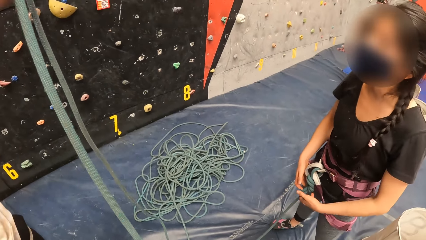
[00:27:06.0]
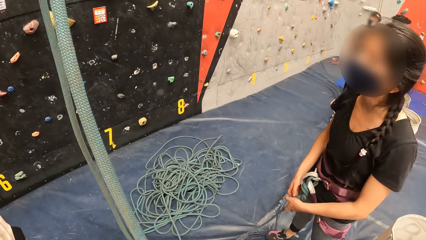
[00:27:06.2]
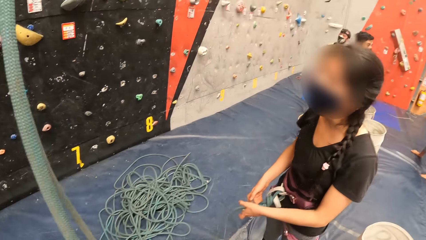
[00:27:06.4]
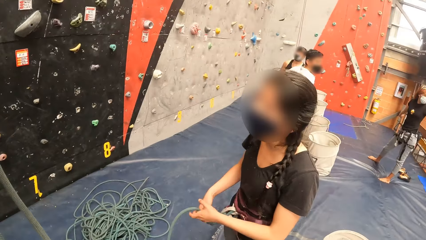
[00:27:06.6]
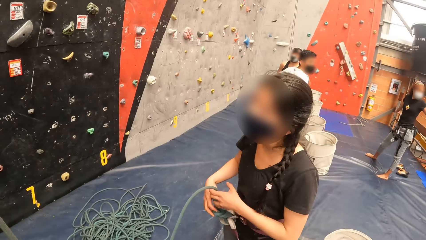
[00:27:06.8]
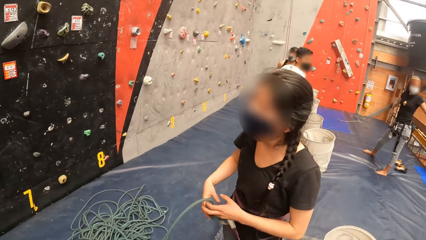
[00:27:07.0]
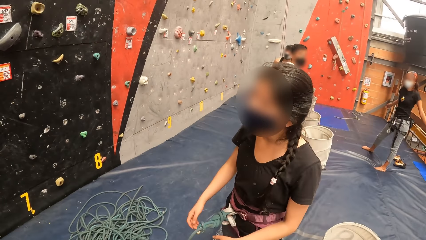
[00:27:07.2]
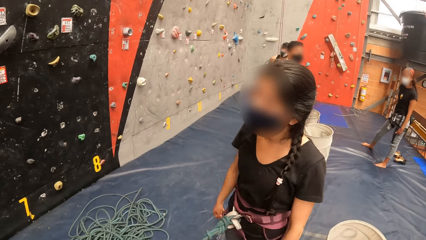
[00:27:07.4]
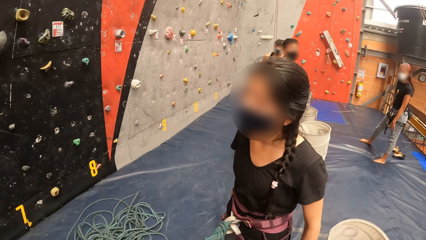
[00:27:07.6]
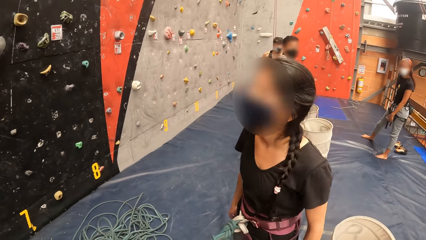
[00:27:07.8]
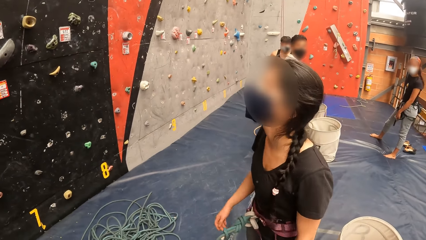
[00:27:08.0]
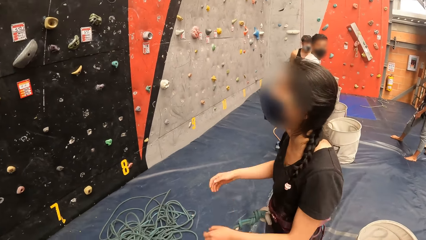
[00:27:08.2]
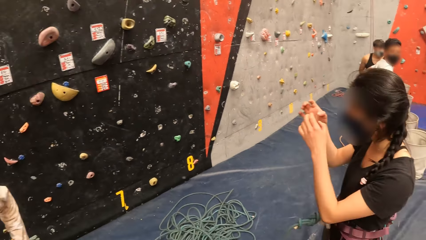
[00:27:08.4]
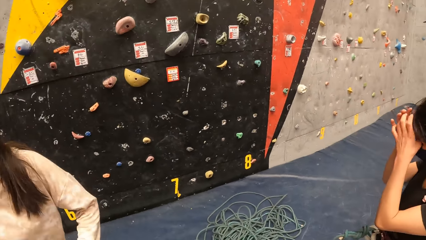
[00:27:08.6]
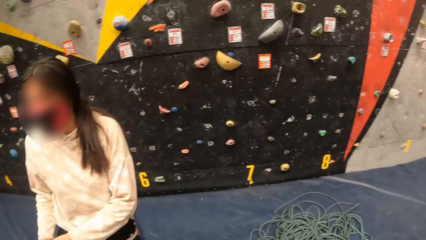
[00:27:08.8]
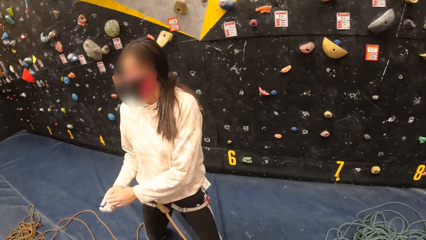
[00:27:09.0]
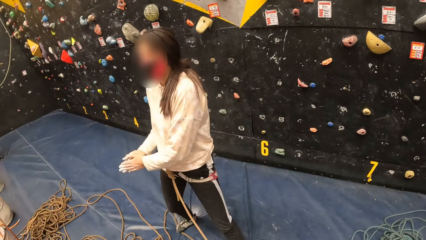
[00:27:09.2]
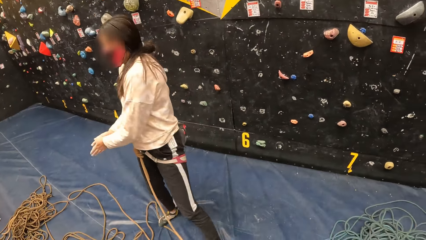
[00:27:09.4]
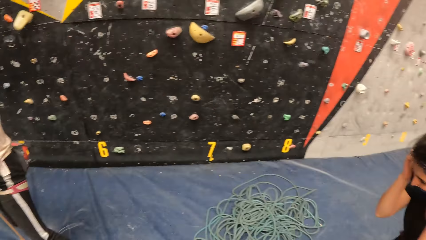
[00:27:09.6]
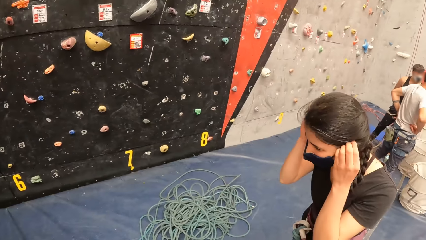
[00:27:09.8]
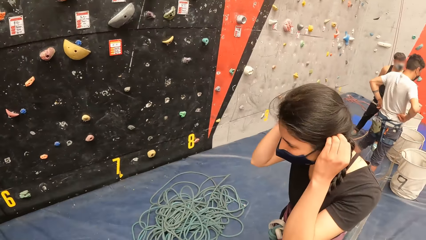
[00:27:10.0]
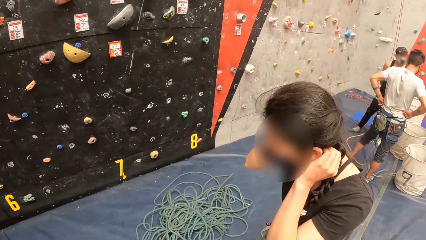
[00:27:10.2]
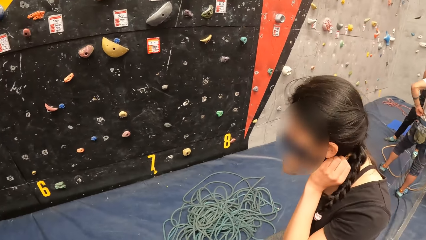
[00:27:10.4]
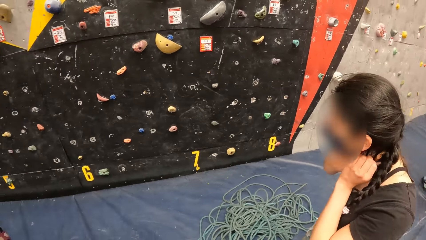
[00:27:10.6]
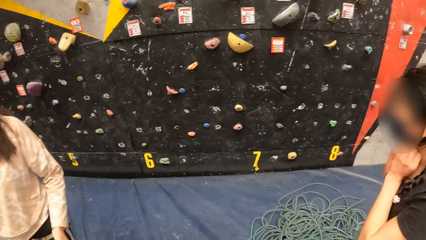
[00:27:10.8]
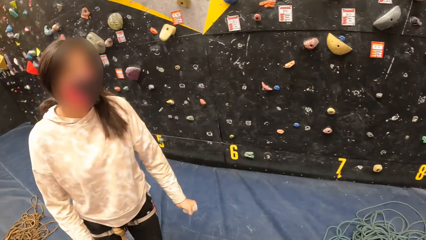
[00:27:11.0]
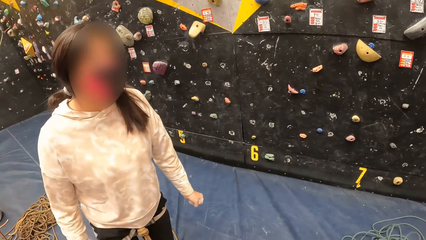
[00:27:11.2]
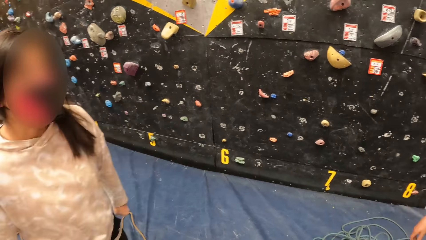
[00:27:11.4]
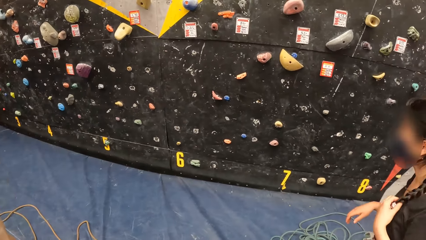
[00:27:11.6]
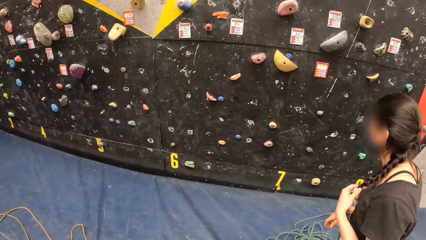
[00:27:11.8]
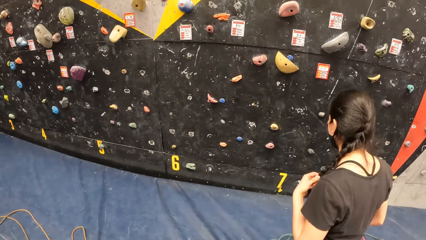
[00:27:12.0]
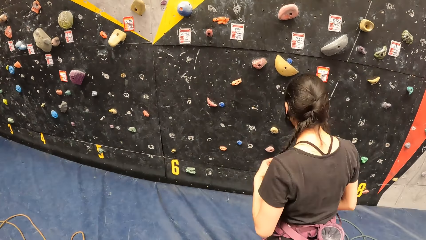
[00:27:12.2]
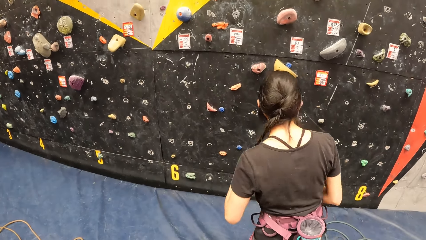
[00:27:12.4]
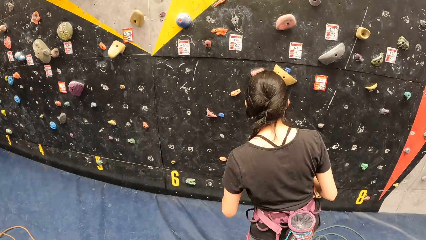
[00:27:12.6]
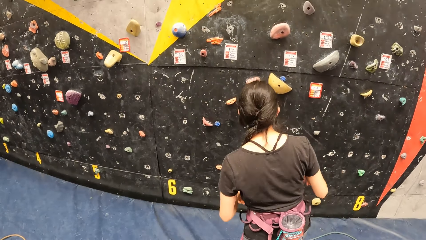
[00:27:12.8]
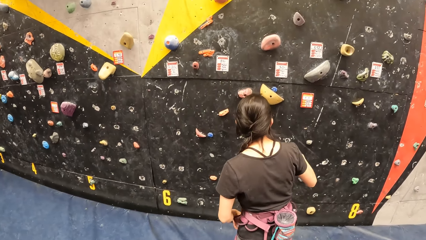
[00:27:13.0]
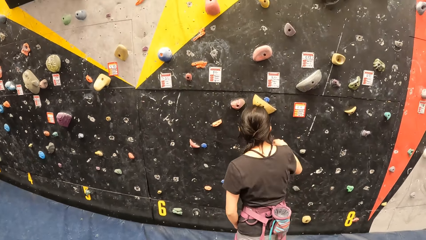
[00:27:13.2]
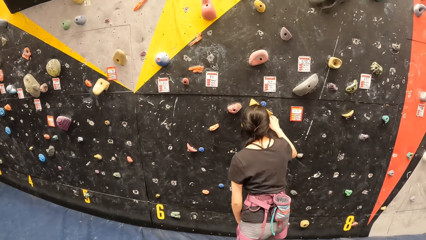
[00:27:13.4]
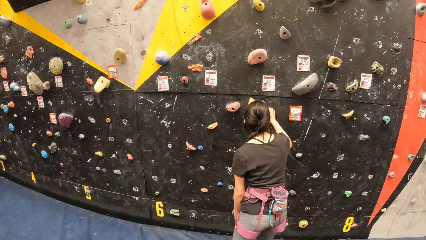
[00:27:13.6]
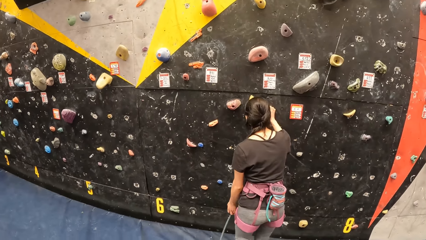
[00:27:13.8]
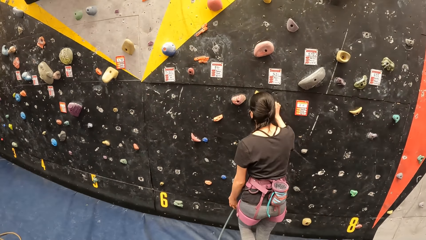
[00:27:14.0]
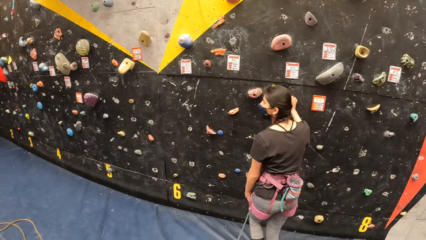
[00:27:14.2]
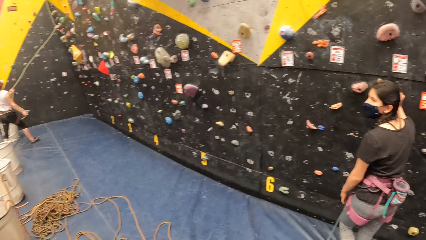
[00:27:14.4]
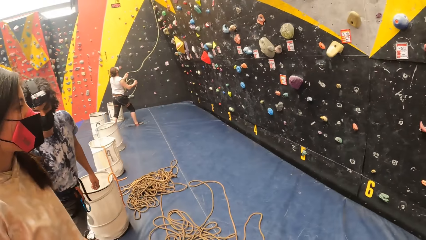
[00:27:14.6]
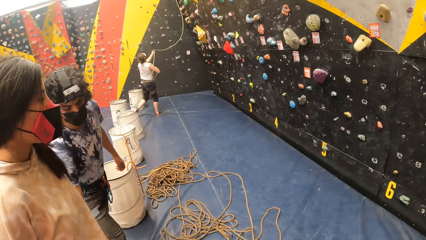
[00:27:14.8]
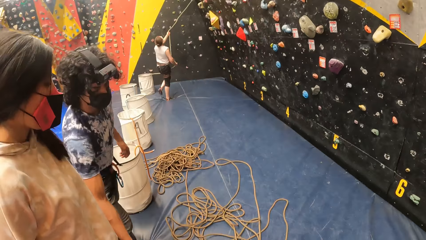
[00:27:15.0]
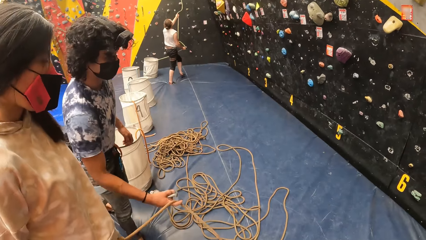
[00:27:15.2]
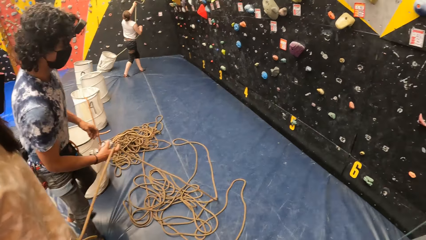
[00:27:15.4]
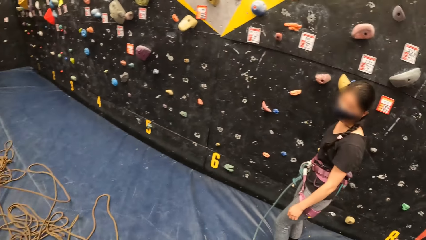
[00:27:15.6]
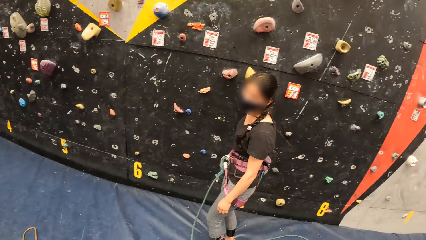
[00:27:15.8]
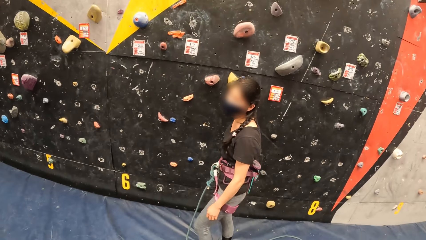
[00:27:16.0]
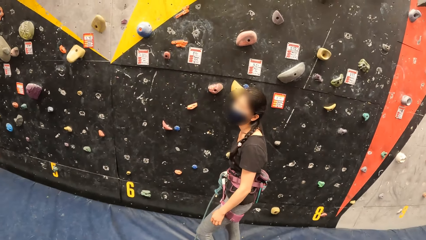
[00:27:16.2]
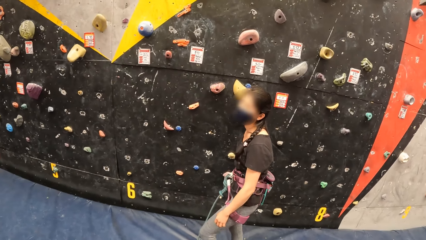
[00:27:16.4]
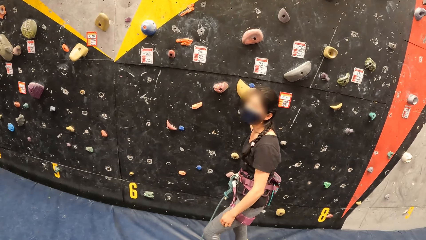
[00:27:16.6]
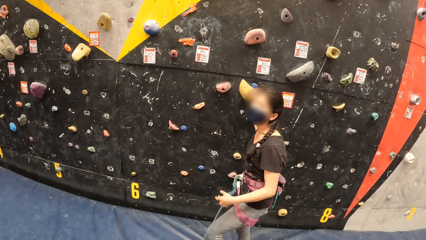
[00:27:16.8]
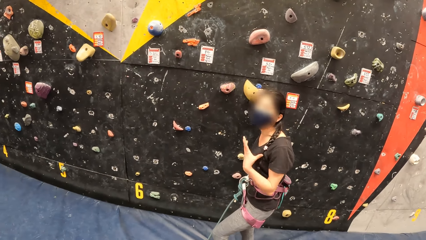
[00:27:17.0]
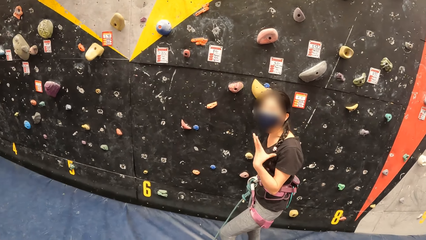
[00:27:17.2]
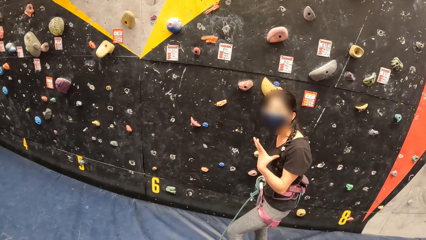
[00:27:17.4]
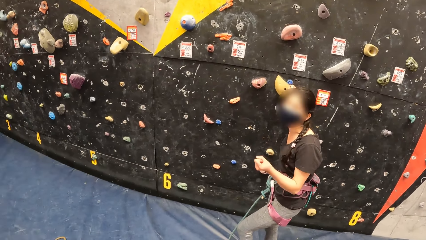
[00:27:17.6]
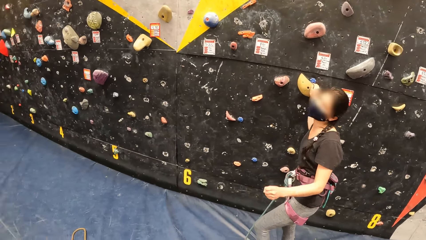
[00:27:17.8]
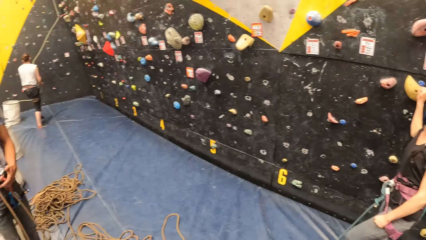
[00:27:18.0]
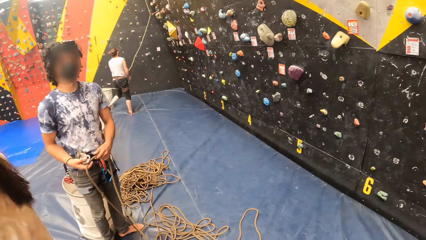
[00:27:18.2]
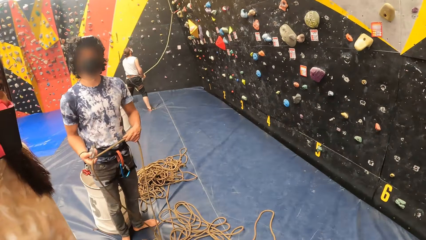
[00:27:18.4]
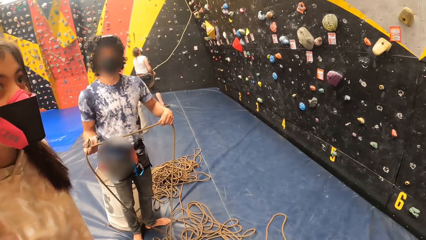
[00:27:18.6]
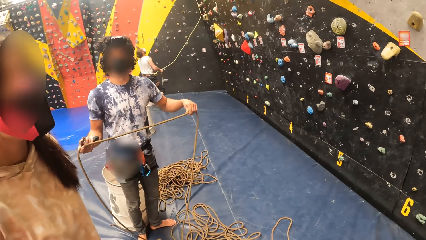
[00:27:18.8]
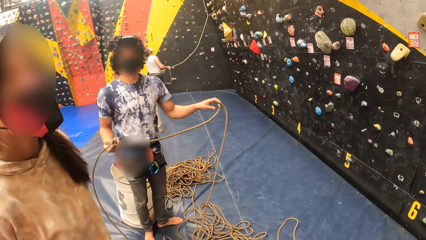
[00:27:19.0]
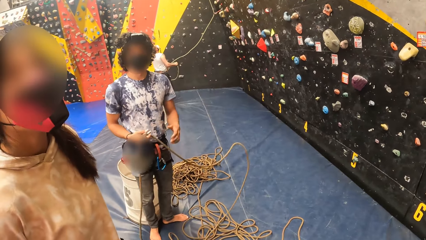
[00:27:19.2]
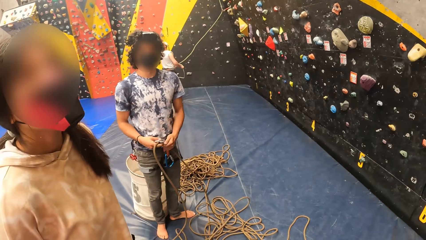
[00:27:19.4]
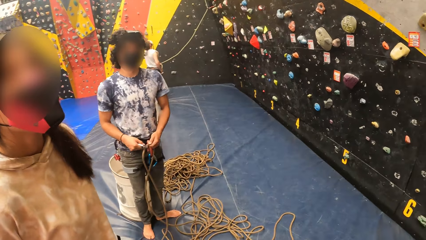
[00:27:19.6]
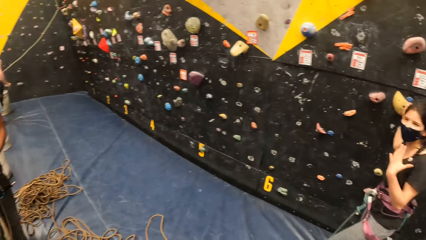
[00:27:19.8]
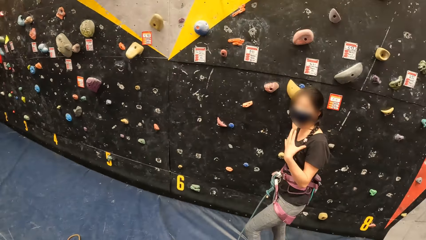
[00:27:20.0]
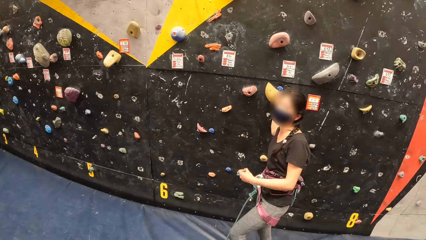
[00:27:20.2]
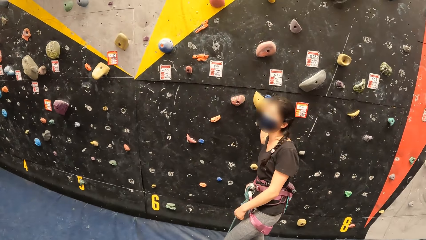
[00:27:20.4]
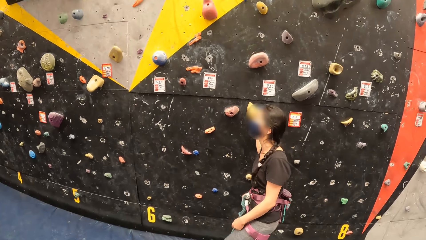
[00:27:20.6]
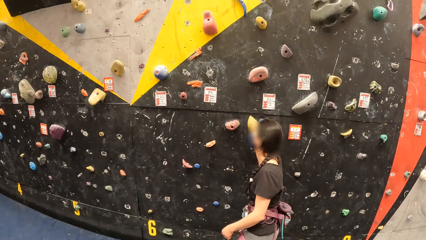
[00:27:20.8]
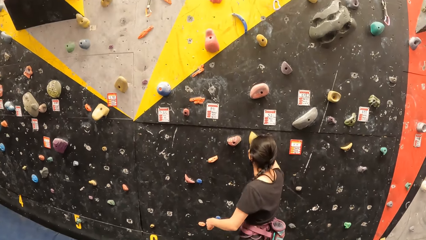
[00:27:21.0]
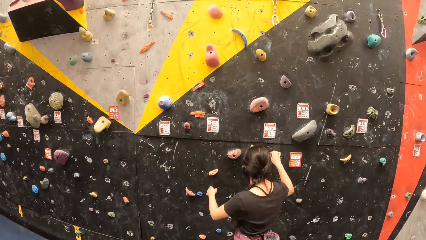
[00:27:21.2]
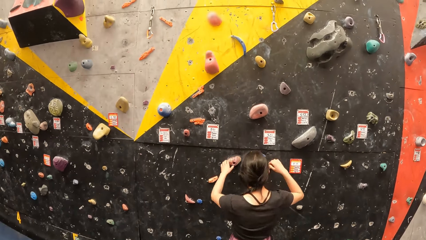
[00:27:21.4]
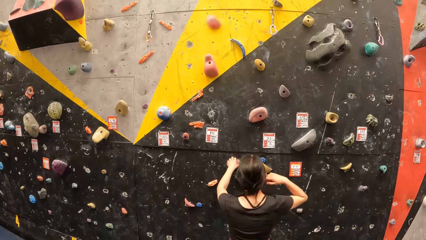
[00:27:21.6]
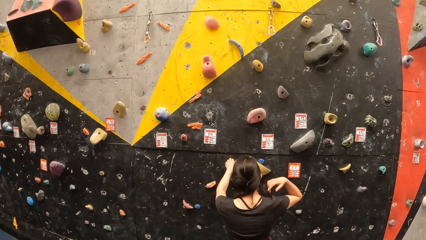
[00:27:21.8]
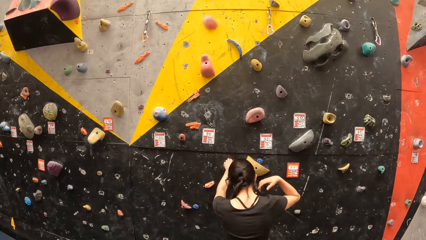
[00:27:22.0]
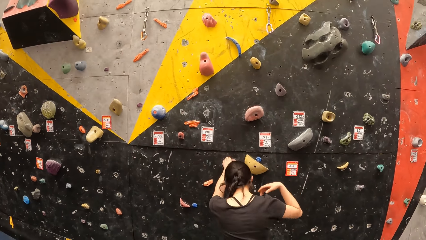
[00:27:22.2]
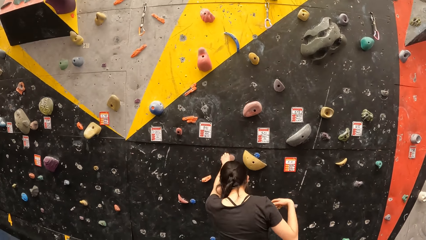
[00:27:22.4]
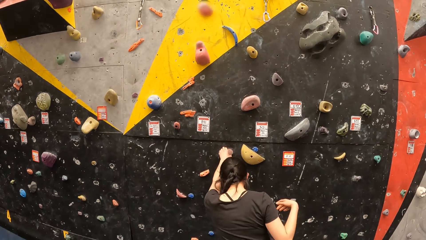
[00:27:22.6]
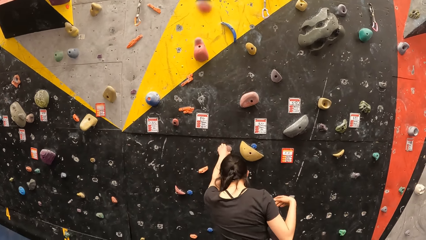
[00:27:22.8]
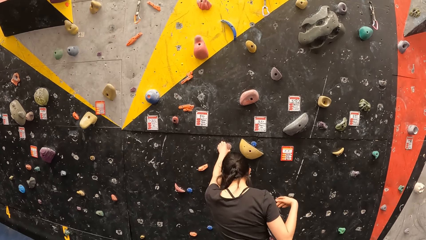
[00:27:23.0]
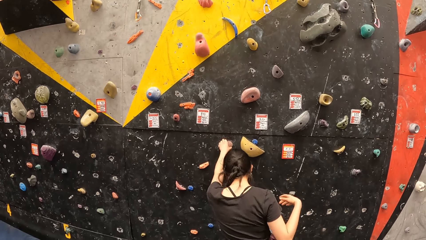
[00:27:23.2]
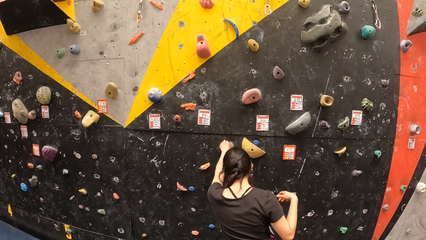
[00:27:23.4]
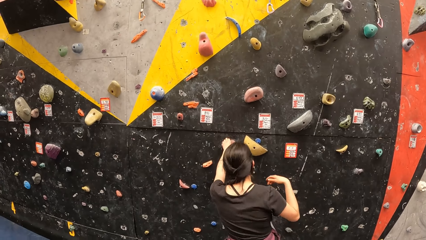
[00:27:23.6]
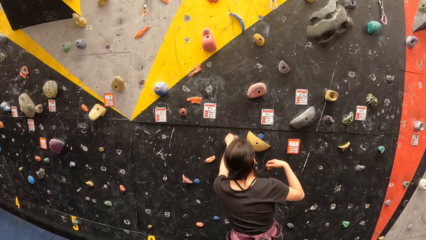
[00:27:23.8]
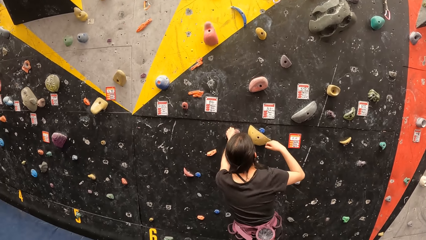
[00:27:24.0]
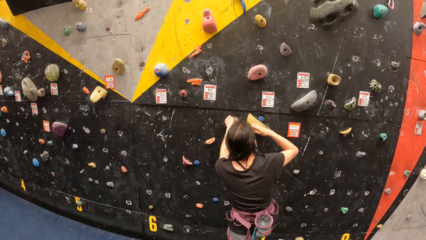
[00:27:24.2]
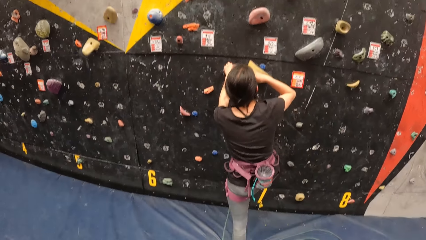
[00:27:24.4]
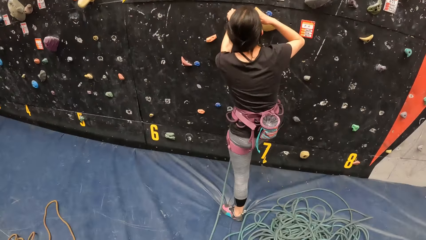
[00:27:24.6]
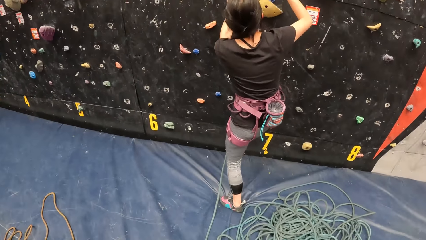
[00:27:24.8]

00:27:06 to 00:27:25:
The camera wearer moves the bouldering rope and holds the rope. The woman holds the rope and moves the hands. The camera wearer looks at the bouldering wall and looks at another woman. The first woman wears the mask. The camera wearer looks at the bouldering wall. The first woman walks toward the bouldering wall and holds the climbing hold. The camera wearer looks around the room, looks left and looks at the bouldering wall. A third woman interacts with the camera wearer. The camera wearer looks left. A fourth woman interacts with the camera wearer. The camera wearer looks around and looks at the bouldering wall. The third woman steps on the wall.
